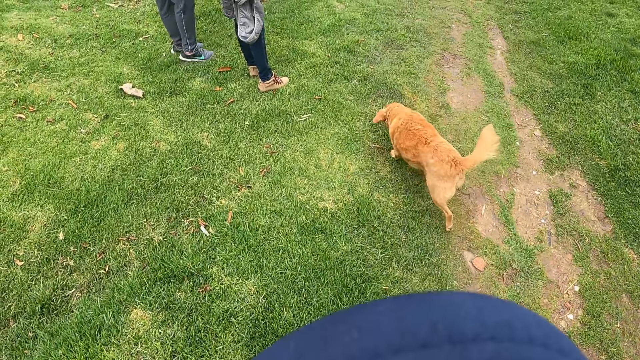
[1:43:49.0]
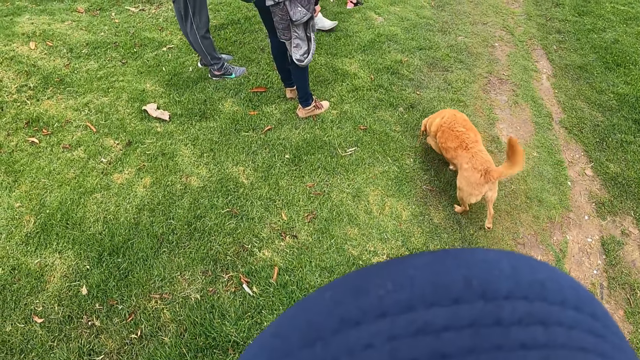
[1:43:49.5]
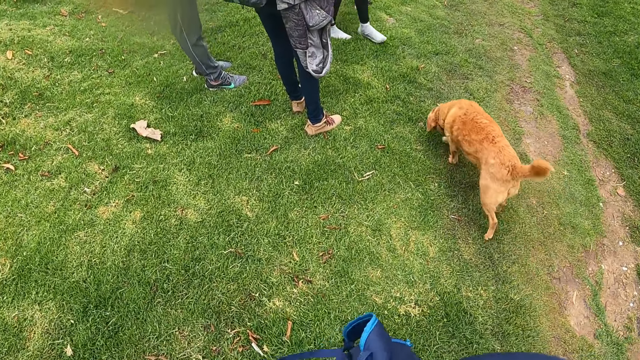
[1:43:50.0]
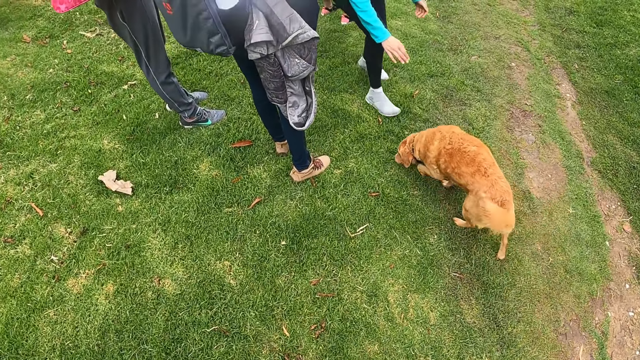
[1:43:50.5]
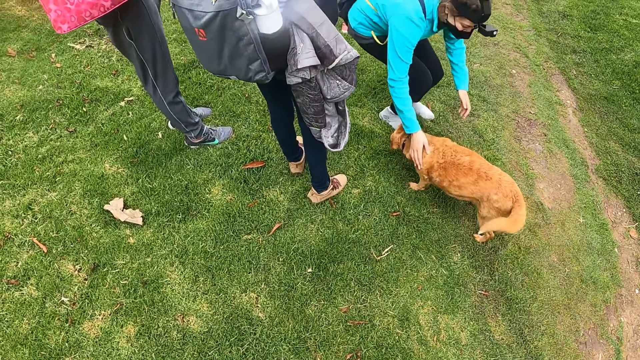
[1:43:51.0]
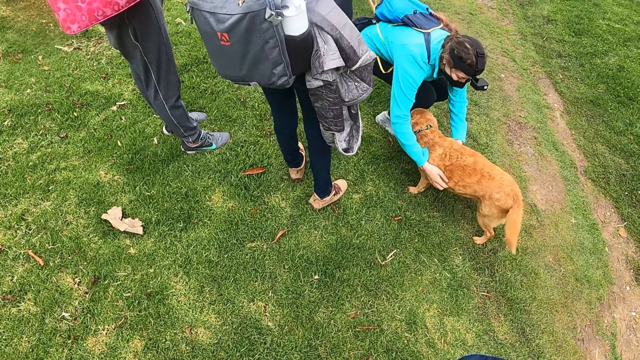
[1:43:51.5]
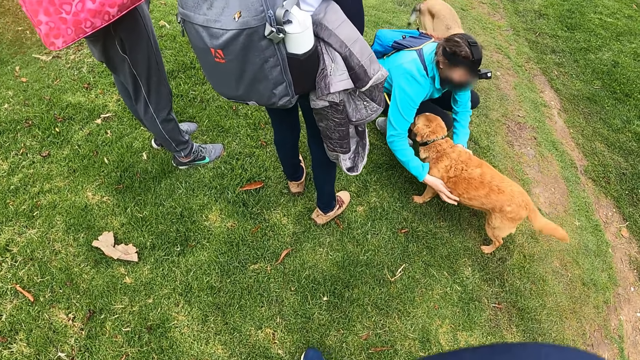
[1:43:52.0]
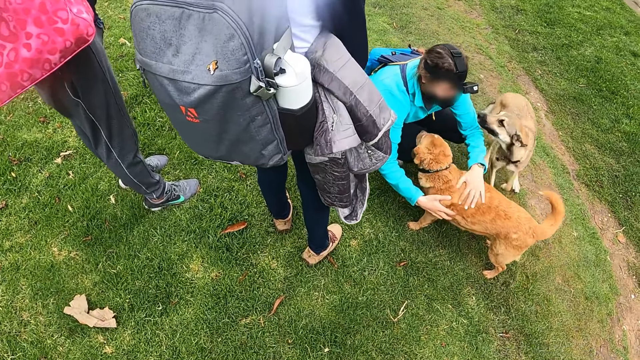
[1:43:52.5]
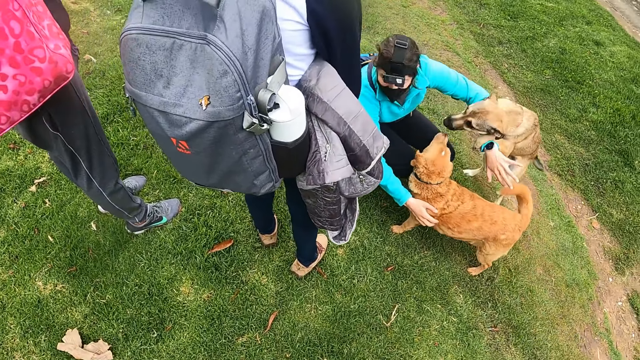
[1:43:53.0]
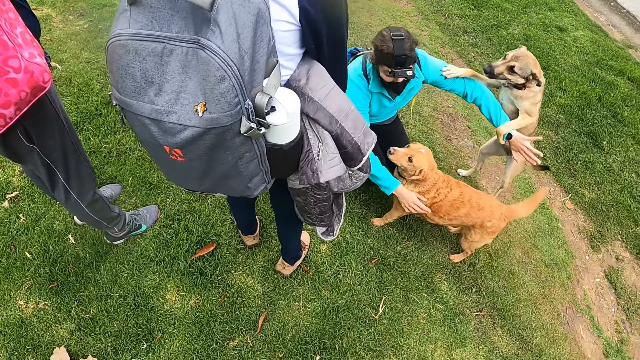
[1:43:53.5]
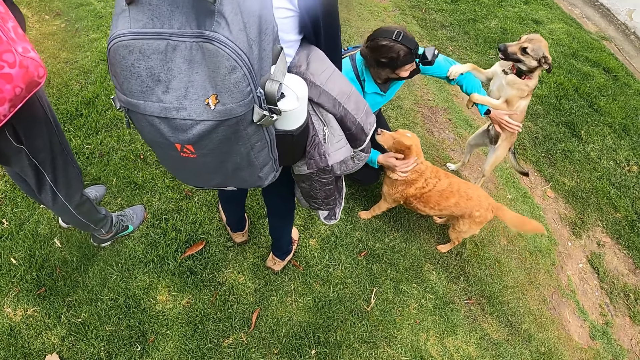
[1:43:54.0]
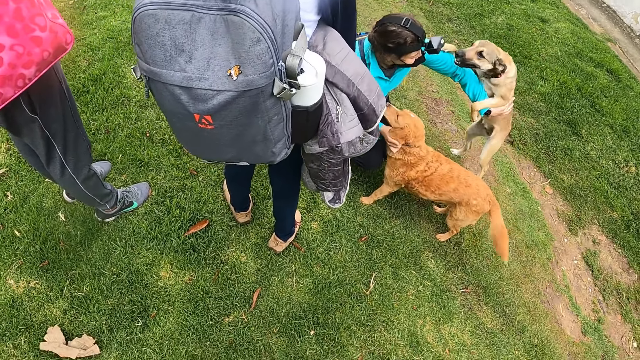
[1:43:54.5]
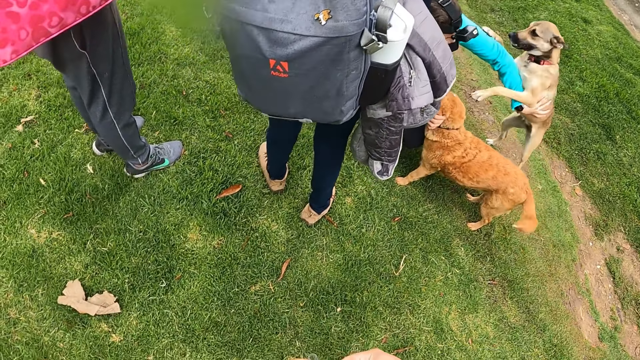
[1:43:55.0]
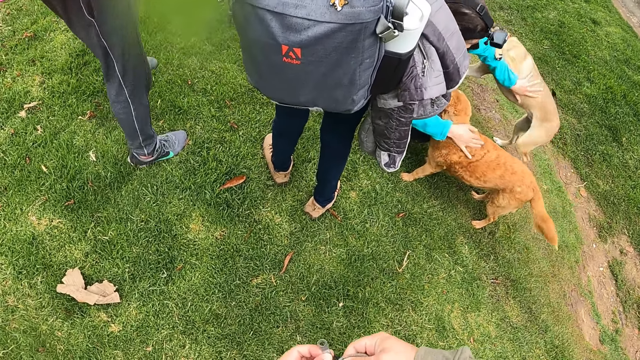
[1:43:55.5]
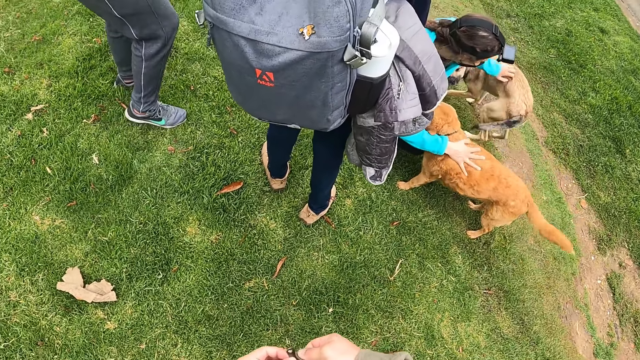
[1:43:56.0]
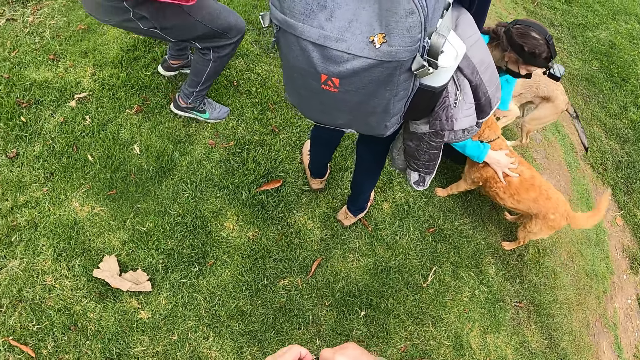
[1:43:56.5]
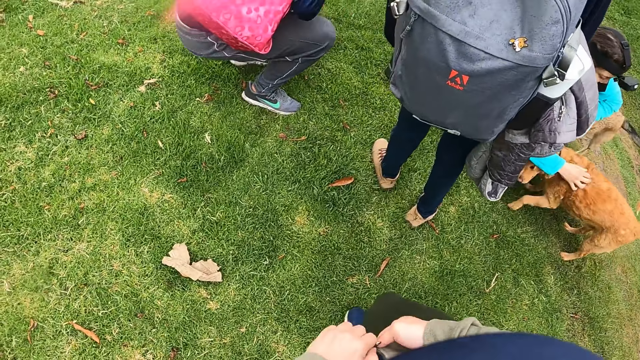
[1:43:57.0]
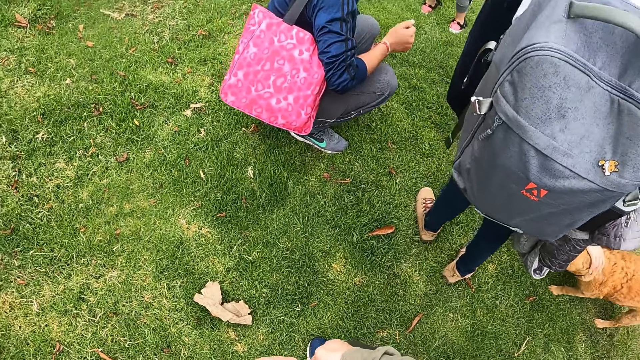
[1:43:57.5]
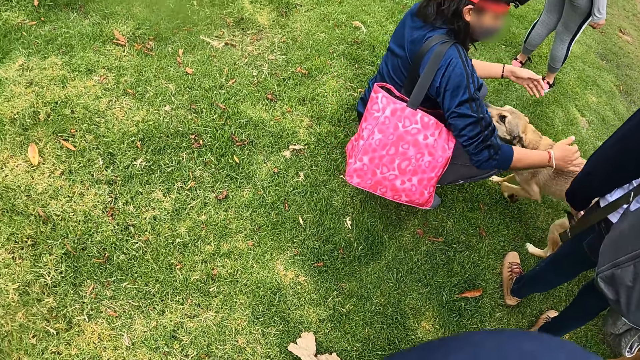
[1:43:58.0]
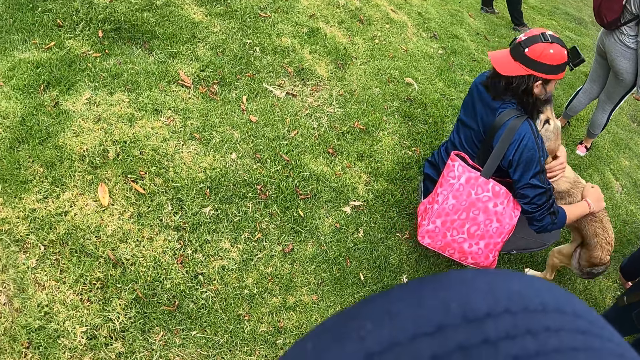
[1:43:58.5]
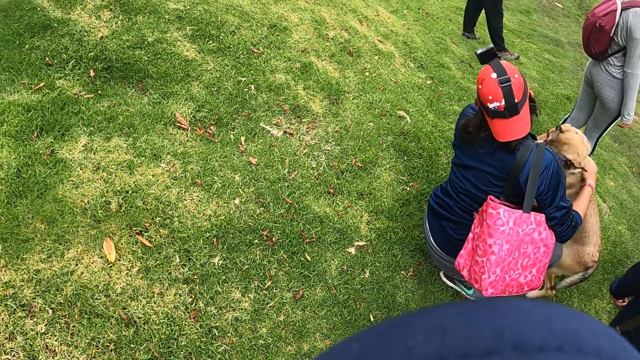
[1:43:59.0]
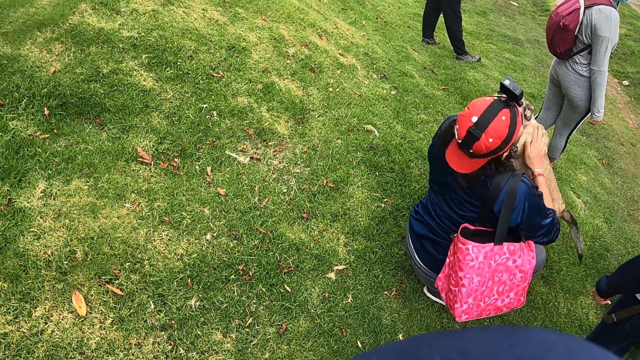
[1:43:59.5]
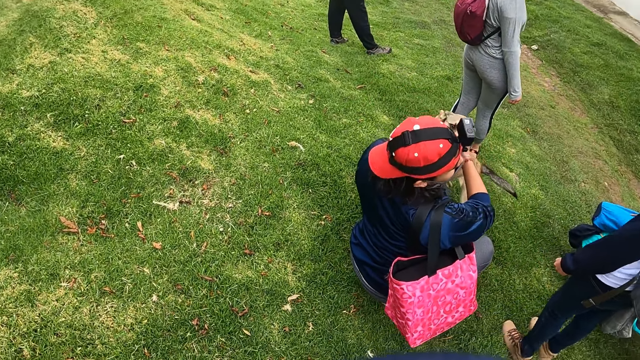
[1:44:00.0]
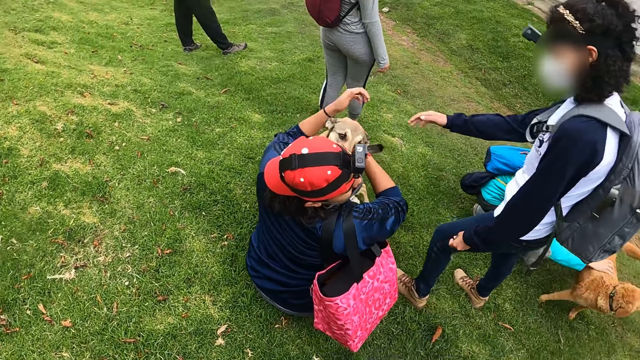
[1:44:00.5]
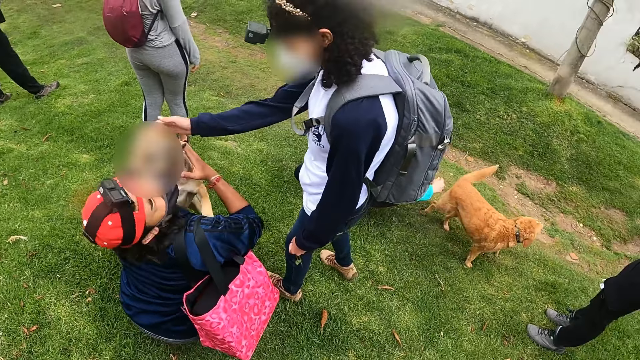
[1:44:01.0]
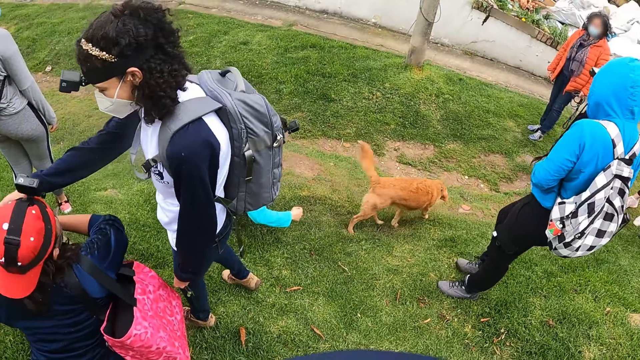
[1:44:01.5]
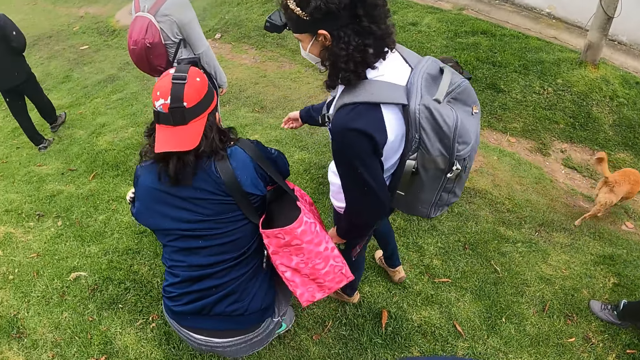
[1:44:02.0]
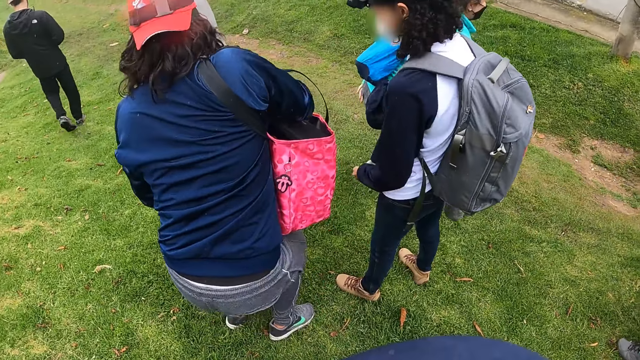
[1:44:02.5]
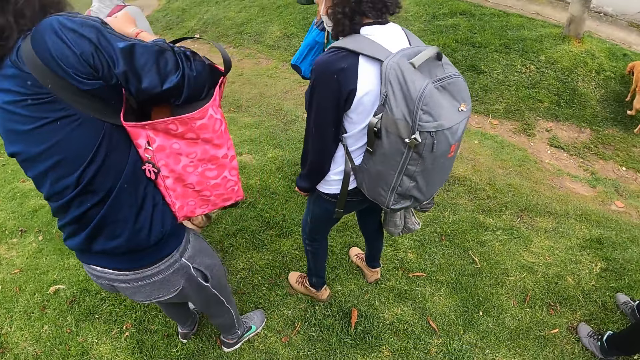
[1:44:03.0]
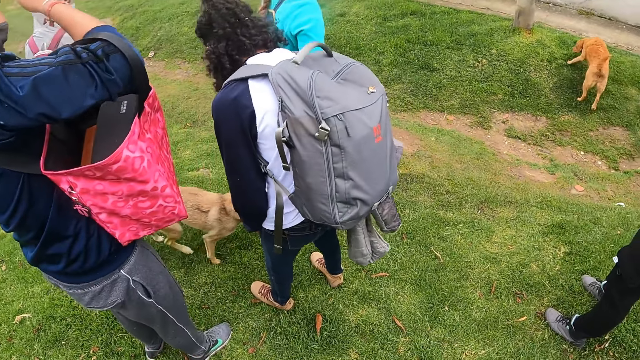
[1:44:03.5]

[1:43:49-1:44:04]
A woman touches a dog with both hands. The woman pats the dog with both hands. The woman rubs the dog. Another dog jumps on the woman's left arm. The camera wearer stands. The first woman pats the other dog with her left hand. The other dog walks towards another woman. The camera wearer walks around the field. The other woman pats the dog with both hands. The other woman rubs on the dog. The camera wearer looks around the field. A third woman pats the dog with her right hand.

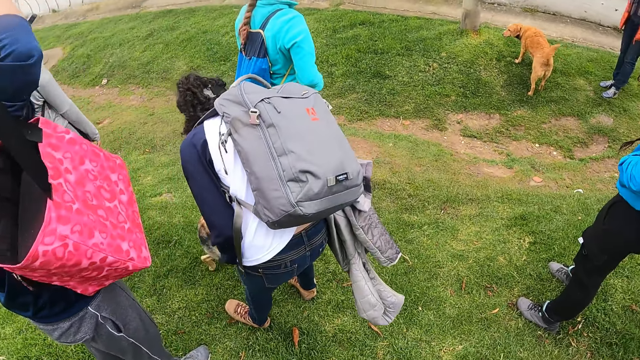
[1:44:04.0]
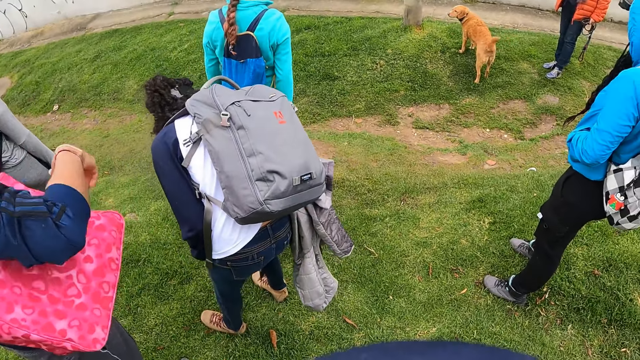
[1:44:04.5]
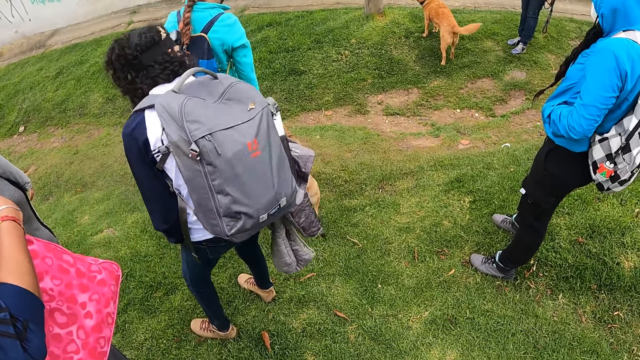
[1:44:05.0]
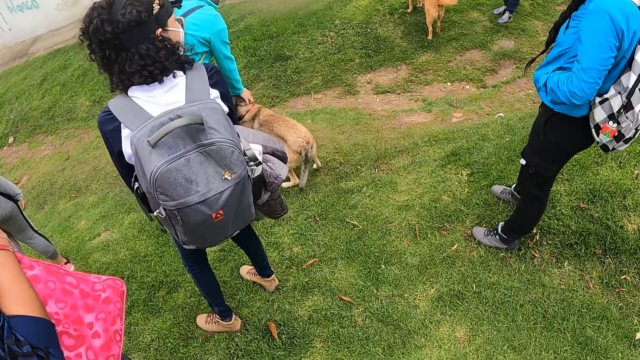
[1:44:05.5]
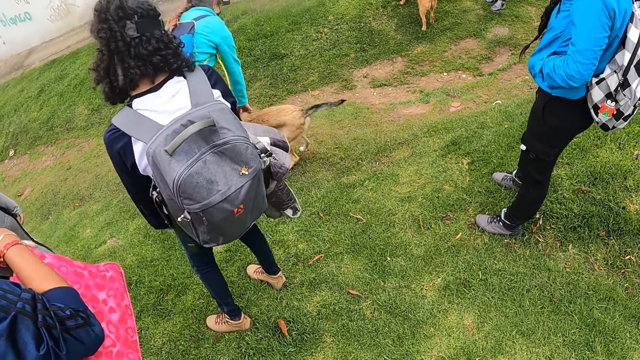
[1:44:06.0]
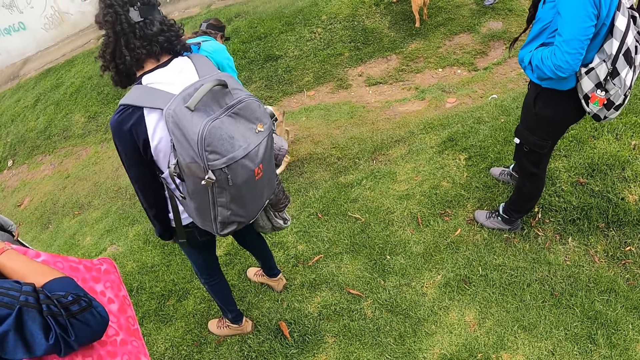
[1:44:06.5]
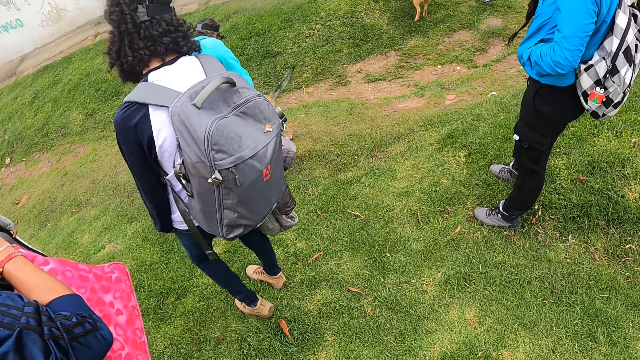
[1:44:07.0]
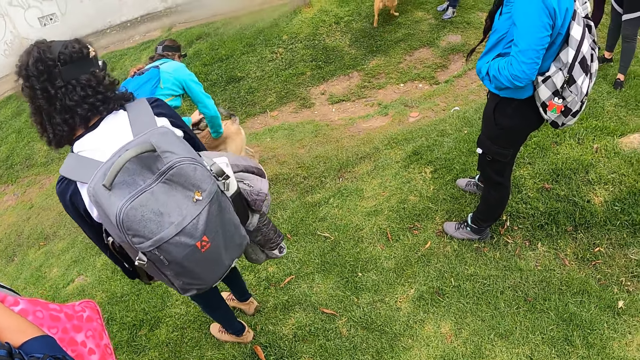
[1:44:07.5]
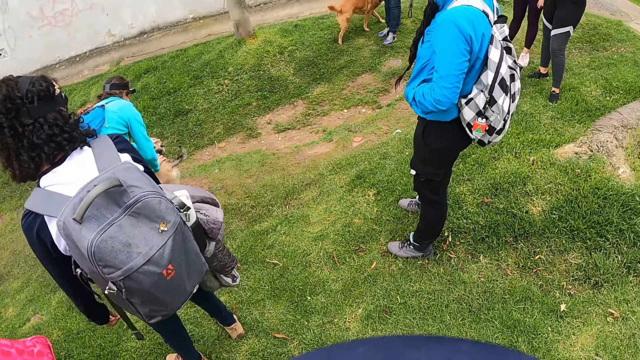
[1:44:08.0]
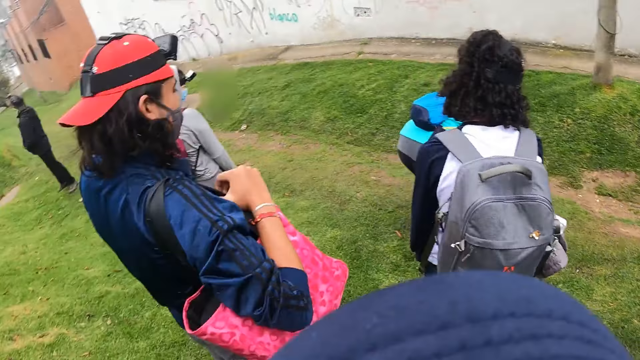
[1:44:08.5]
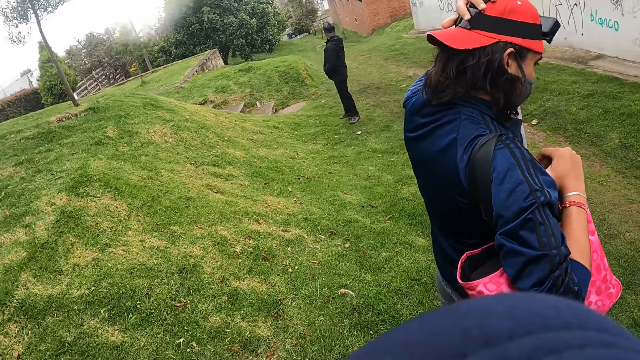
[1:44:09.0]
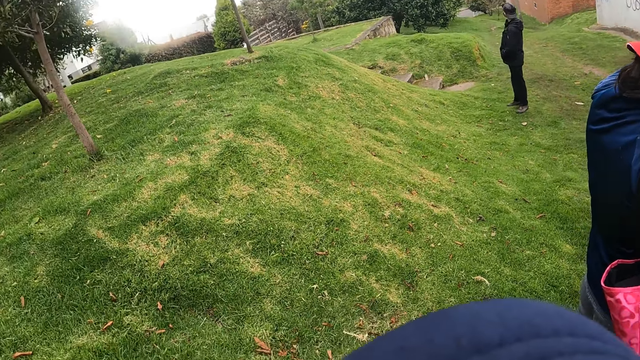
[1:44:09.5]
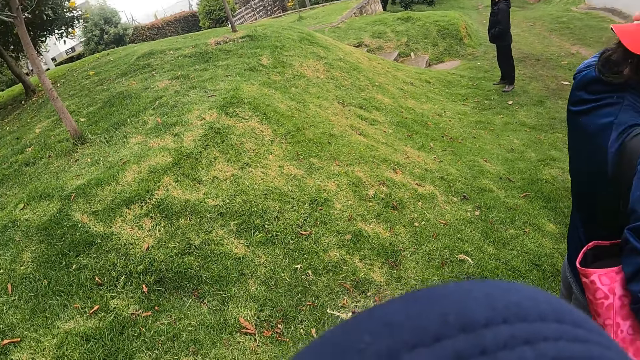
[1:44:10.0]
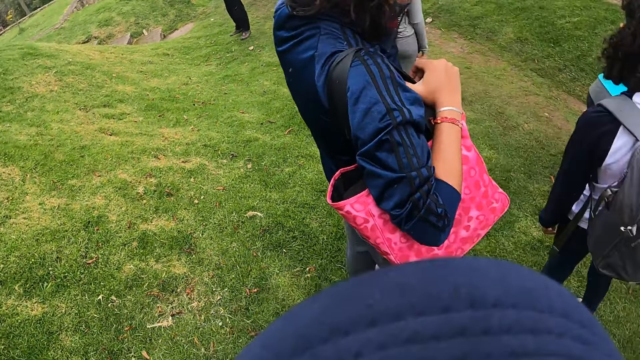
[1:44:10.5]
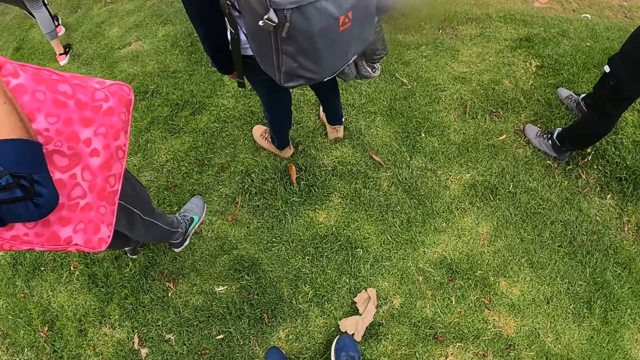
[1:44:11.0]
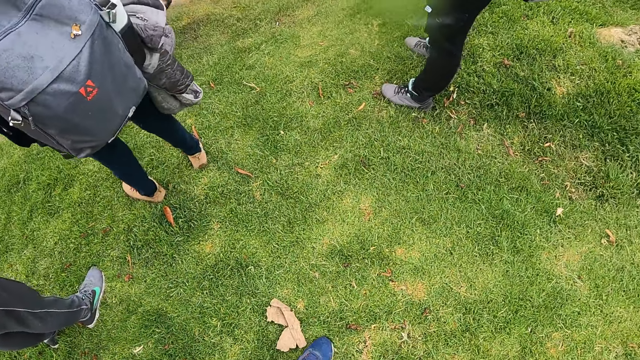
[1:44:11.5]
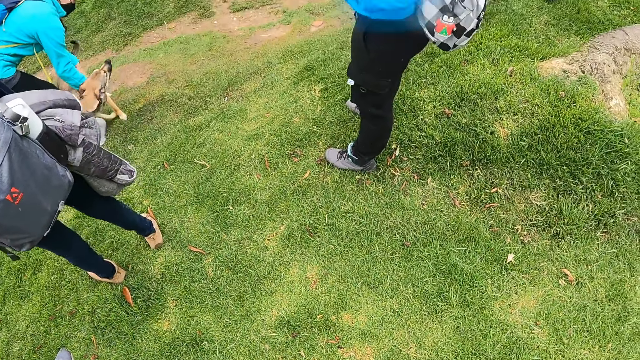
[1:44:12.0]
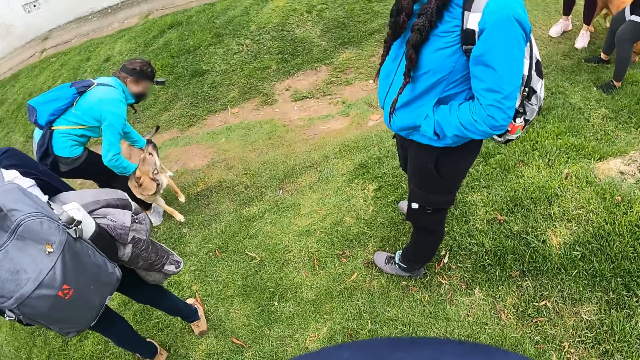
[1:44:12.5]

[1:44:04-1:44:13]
The woman pats the dog with both hands.
